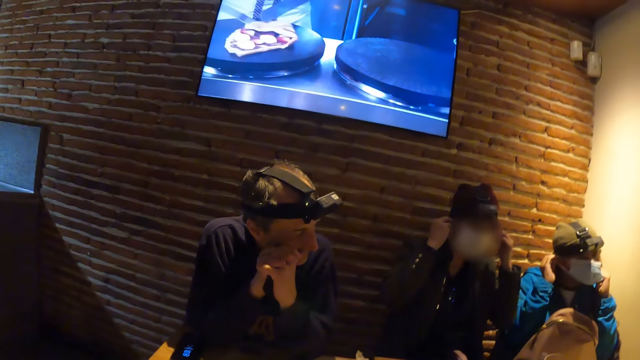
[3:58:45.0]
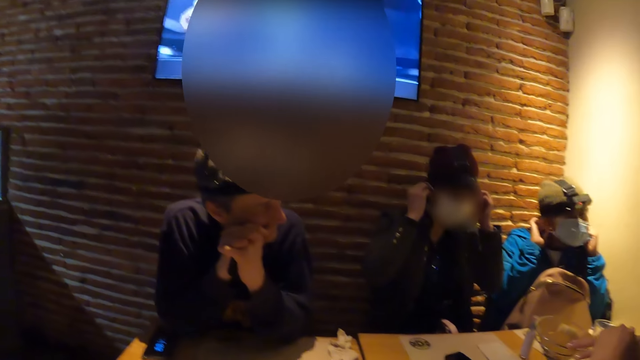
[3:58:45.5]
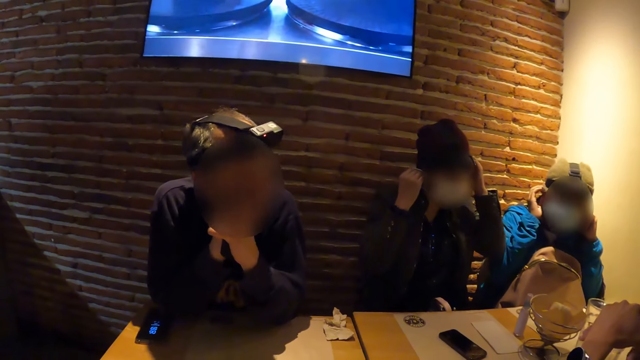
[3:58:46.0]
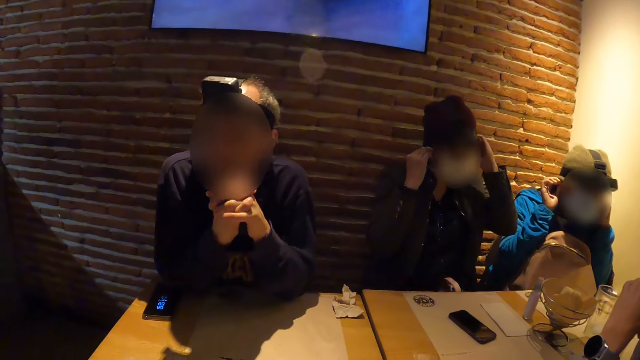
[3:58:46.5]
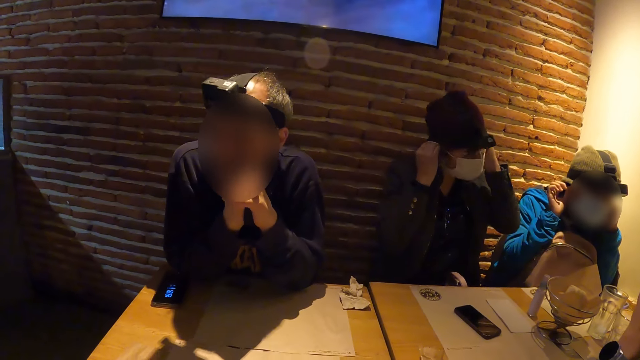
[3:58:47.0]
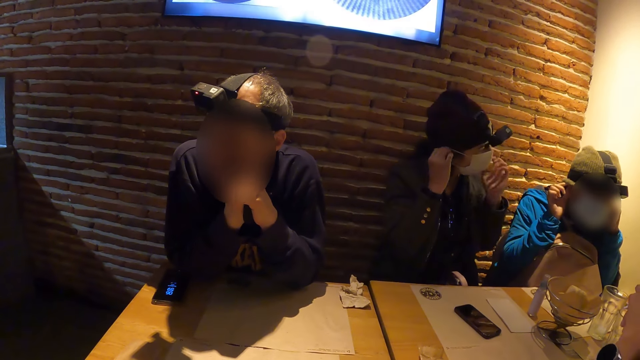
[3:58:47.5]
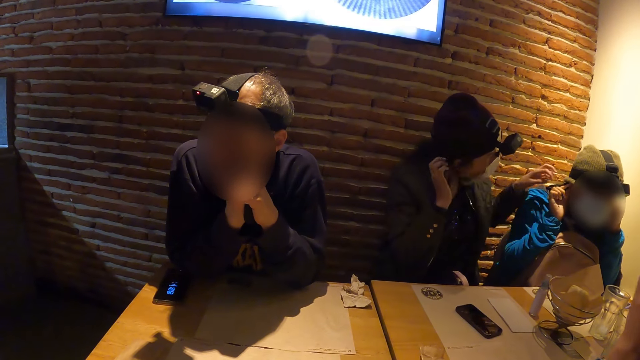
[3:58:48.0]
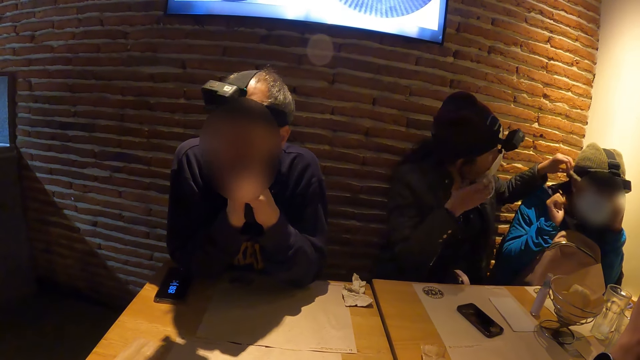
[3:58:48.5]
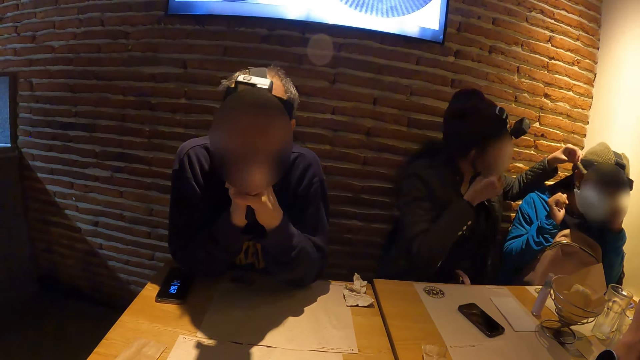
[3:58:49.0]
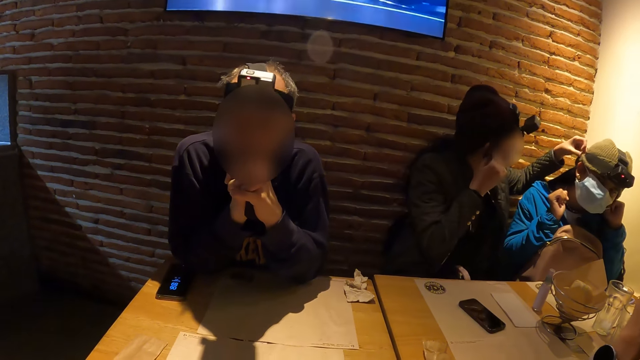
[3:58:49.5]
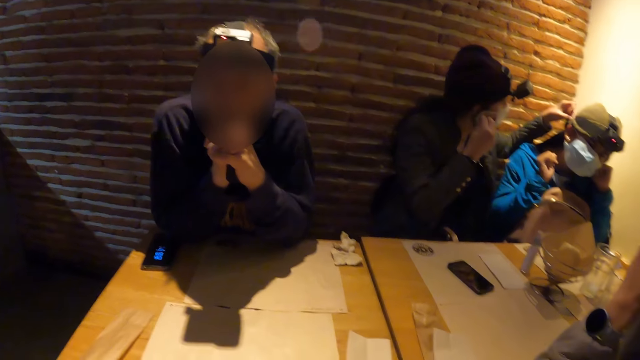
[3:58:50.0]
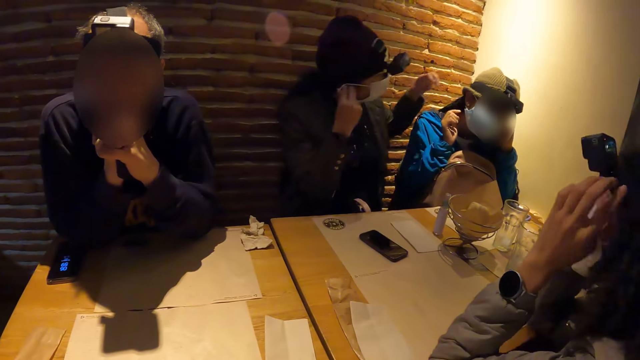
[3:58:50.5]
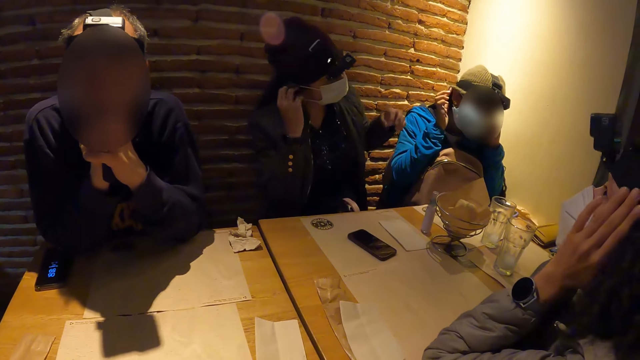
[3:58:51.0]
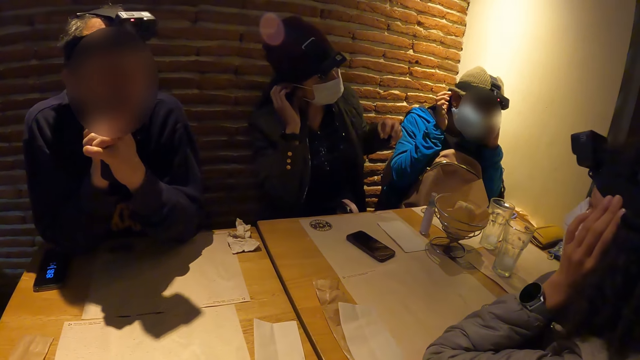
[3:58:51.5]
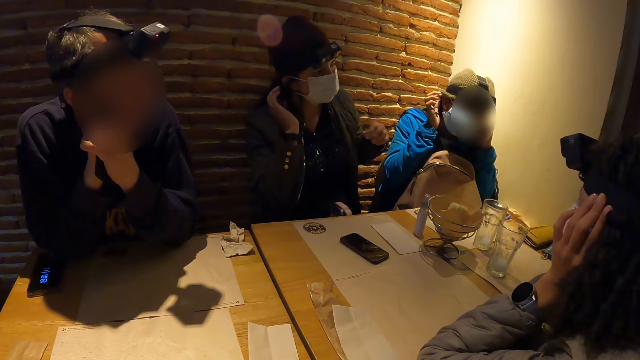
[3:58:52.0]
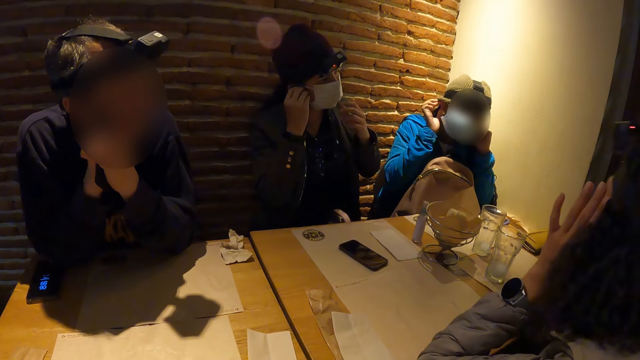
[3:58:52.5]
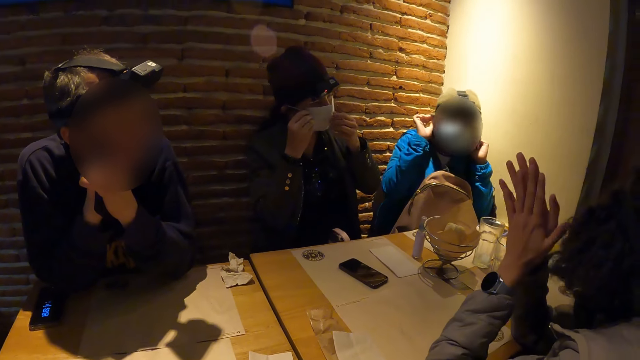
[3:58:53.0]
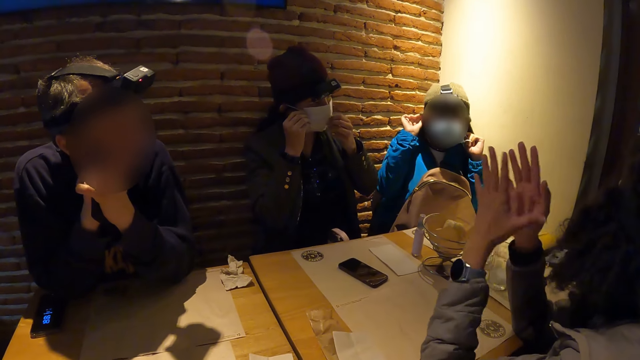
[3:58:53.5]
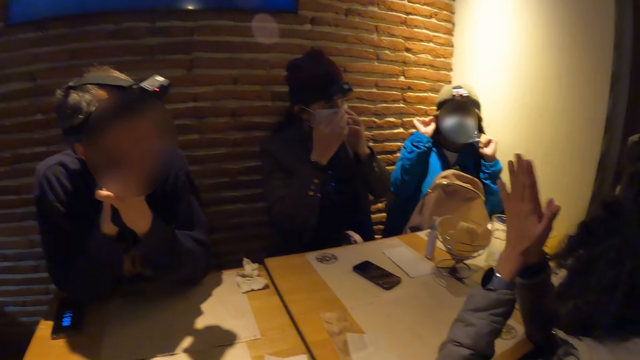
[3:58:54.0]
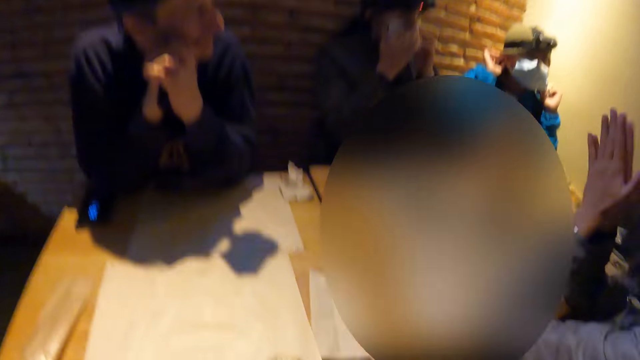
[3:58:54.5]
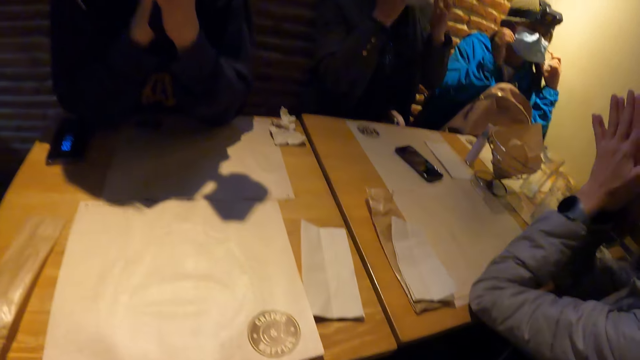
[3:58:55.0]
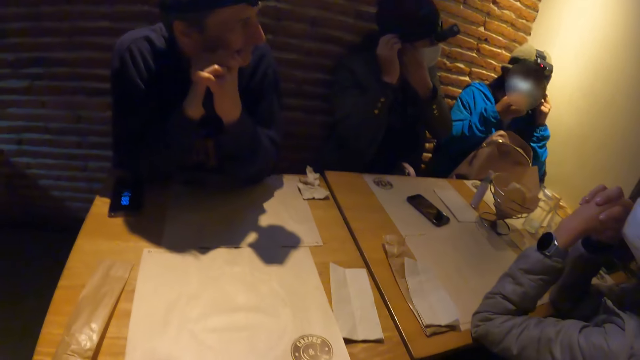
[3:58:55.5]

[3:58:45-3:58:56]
The woman adjusts the nose mask on the face of another woman with her left hand. The first woman adjusts the nose mask on the other woman's face with her right hand. The other woman adjusts the nose mask on her face with both hands. The first woman adjusts the nose mask on the other woman's face with both hands.

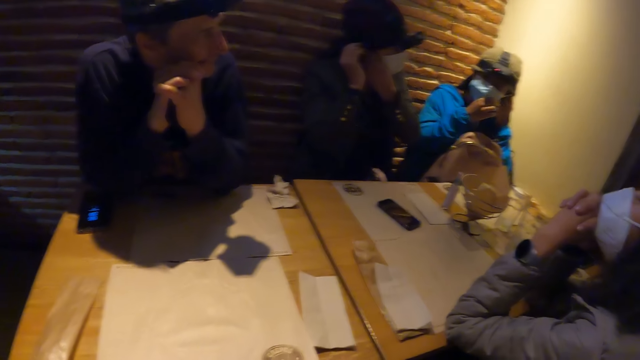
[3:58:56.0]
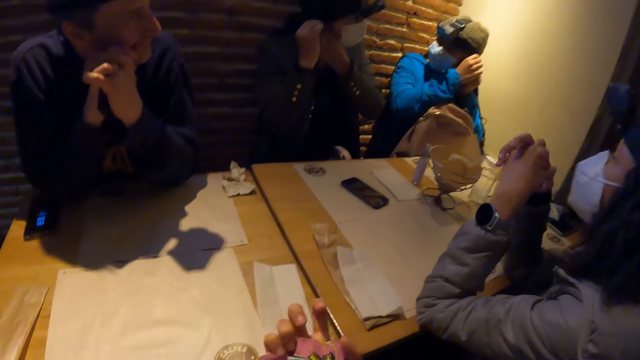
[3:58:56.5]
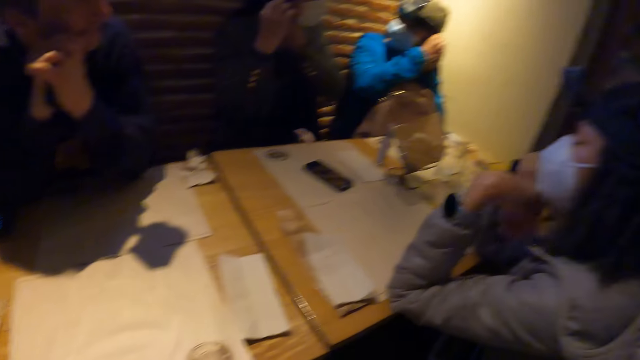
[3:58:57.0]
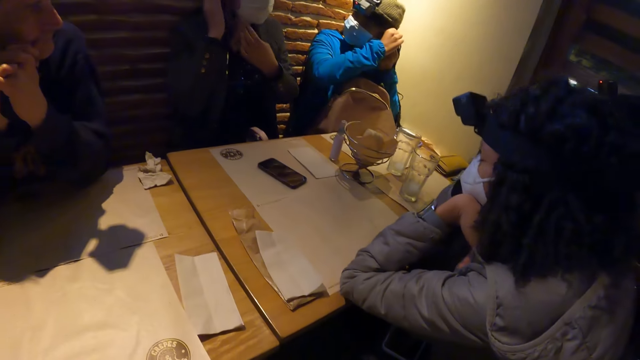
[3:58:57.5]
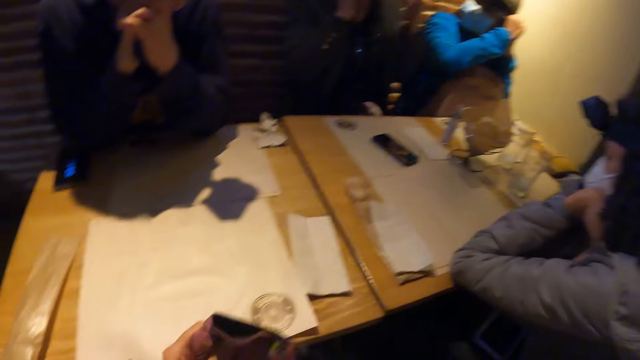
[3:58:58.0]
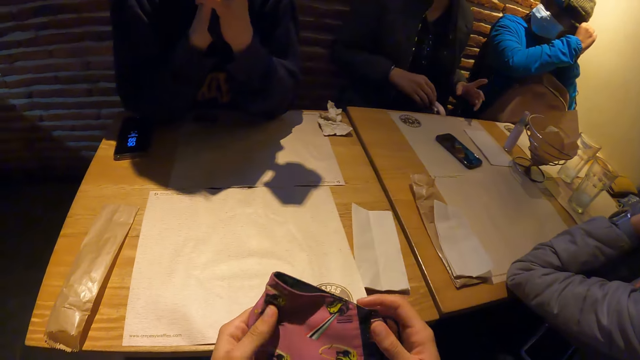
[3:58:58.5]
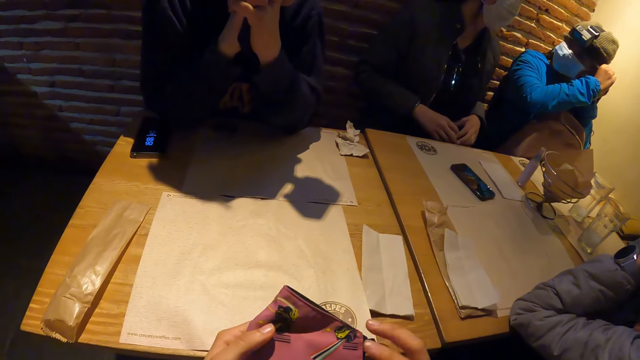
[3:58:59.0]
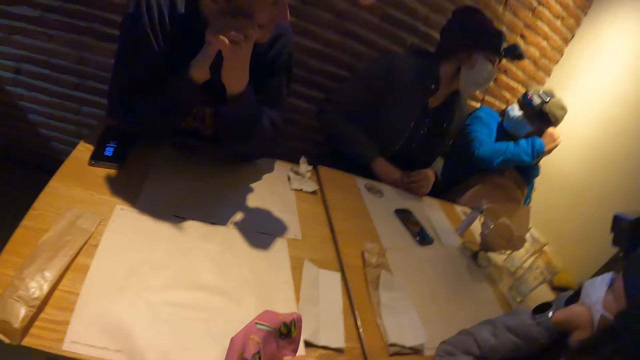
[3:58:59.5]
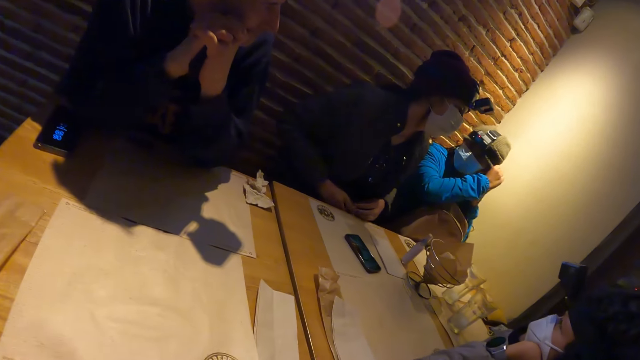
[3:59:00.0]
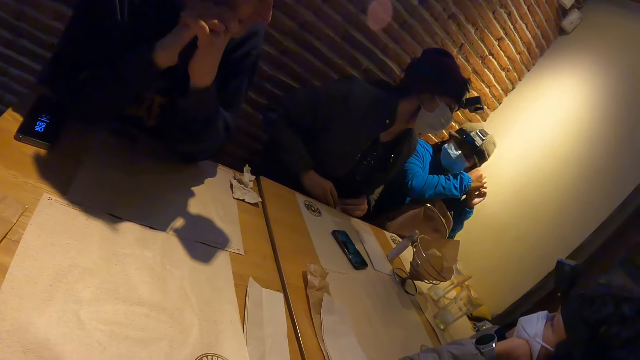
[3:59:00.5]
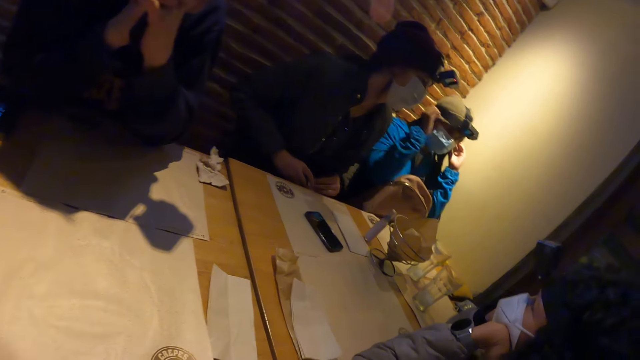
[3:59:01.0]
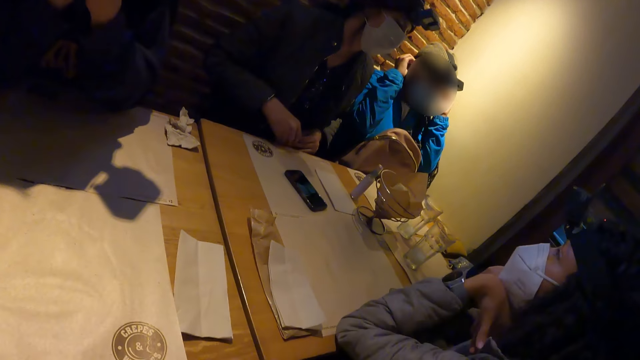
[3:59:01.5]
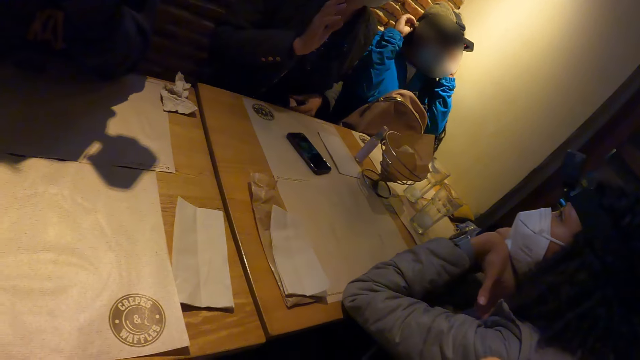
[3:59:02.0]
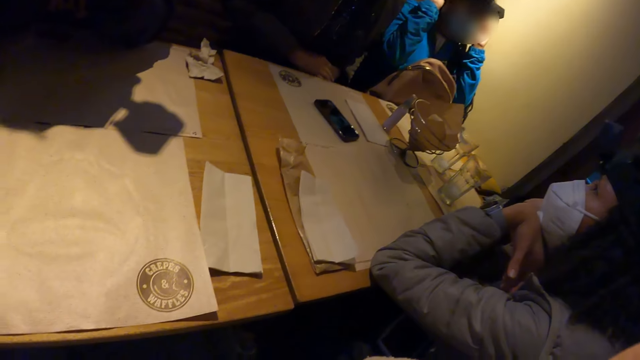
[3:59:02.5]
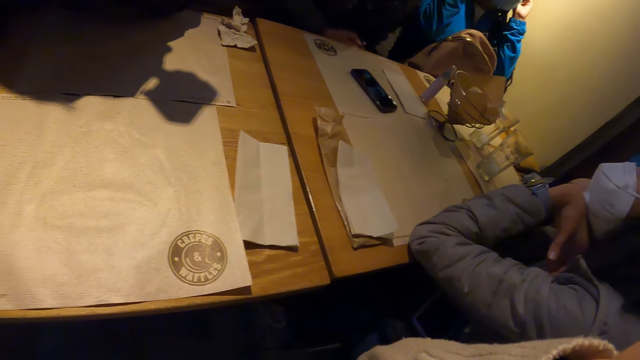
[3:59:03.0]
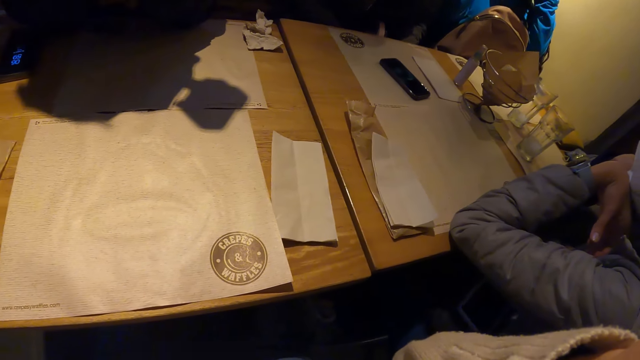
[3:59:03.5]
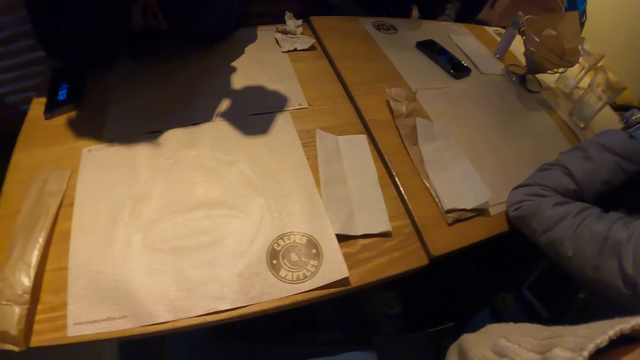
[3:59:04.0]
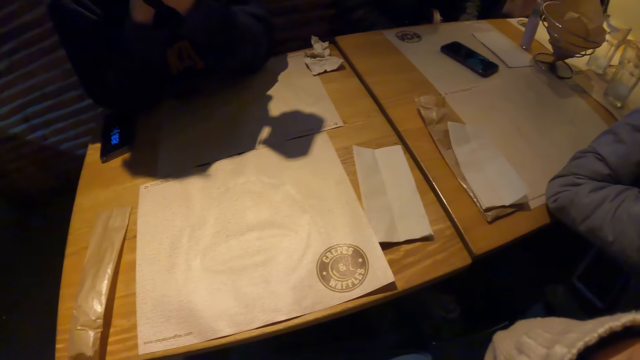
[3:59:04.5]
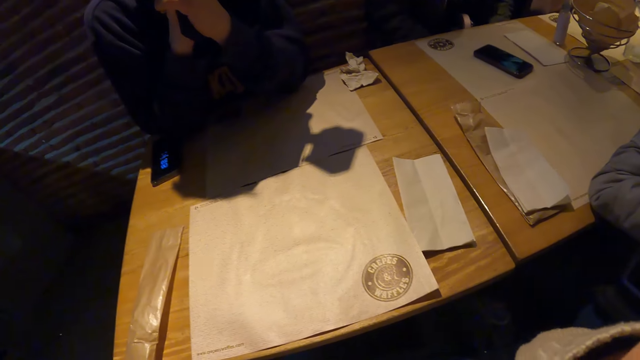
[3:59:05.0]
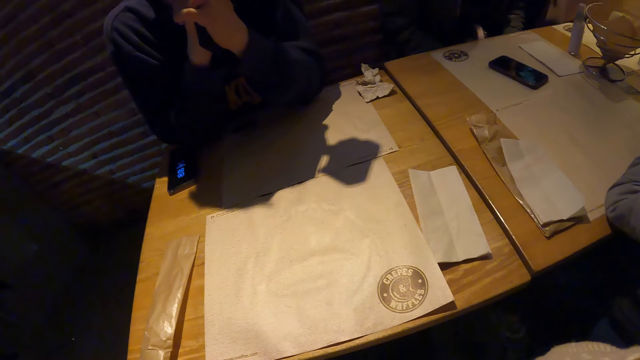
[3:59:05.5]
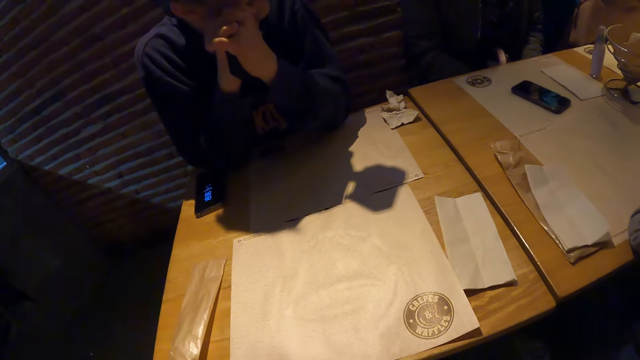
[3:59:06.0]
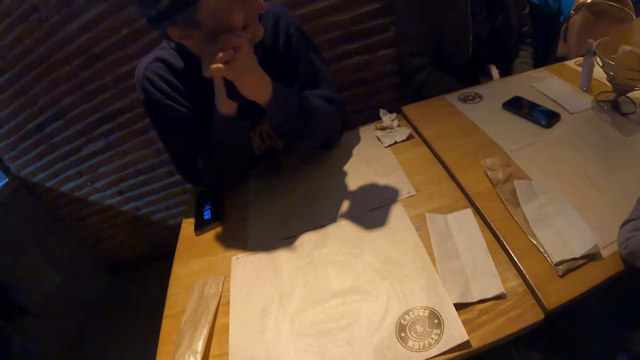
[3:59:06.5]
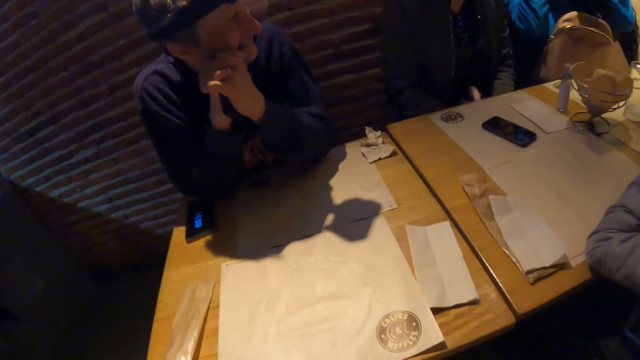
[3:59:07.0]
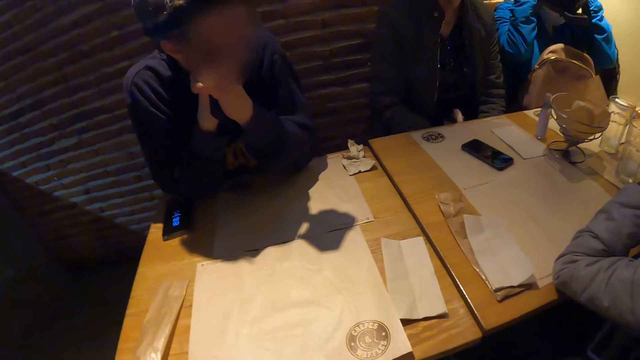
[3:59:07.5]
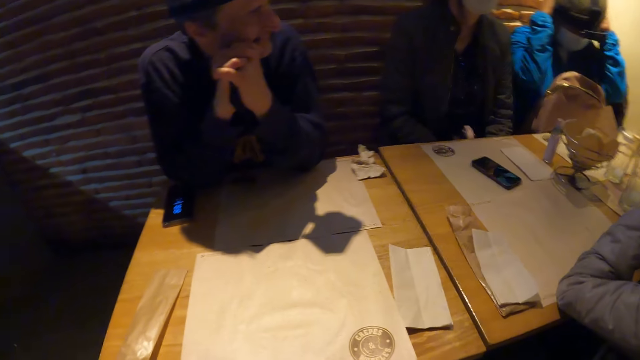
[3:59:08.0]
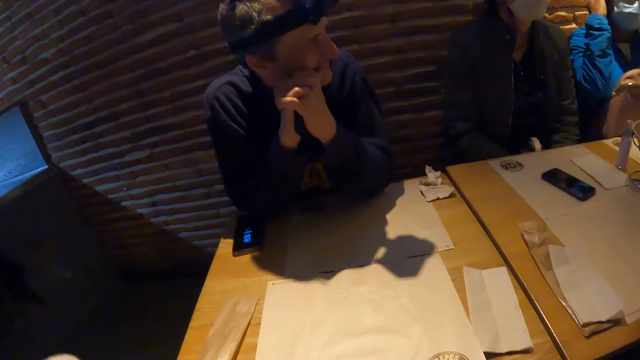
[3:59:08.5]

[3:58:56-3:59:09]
The camera wearer holds a nose mask on her left hand. She puts on the nose mask on her face with both hands. She holds the bag.
